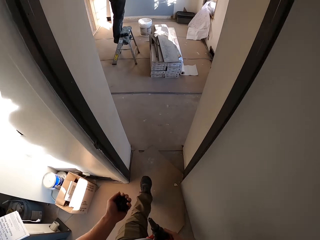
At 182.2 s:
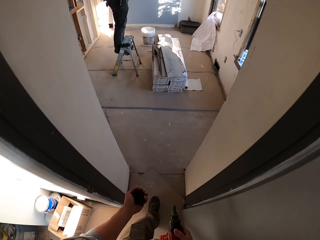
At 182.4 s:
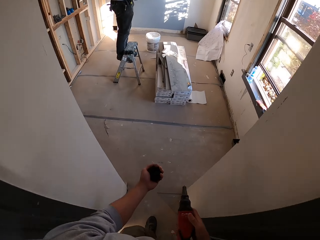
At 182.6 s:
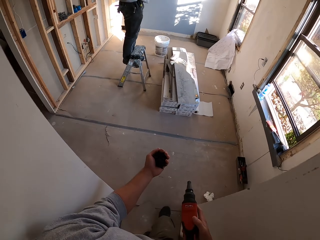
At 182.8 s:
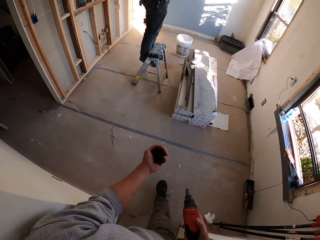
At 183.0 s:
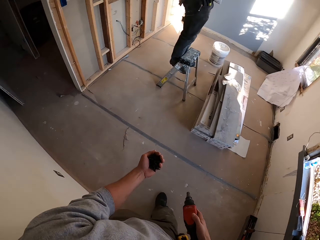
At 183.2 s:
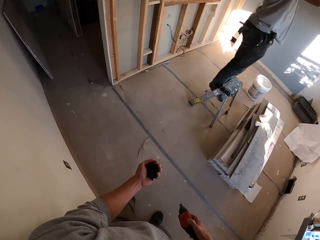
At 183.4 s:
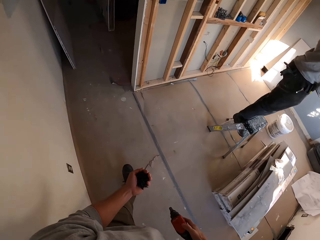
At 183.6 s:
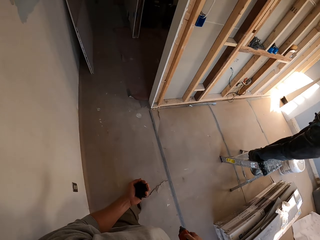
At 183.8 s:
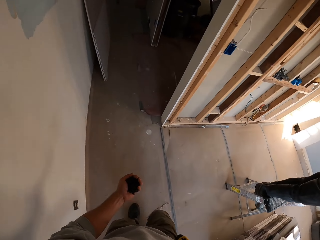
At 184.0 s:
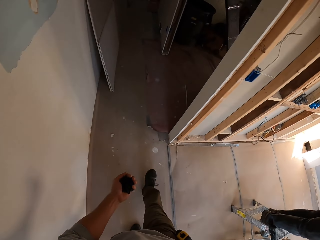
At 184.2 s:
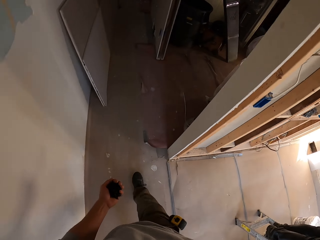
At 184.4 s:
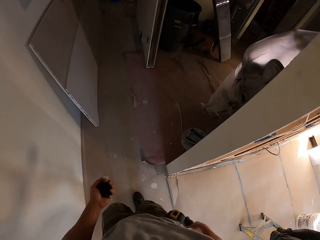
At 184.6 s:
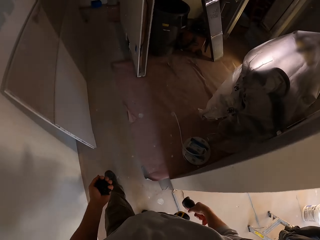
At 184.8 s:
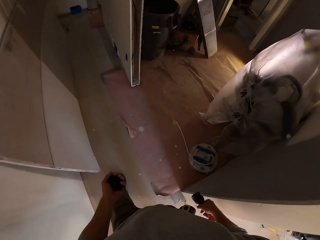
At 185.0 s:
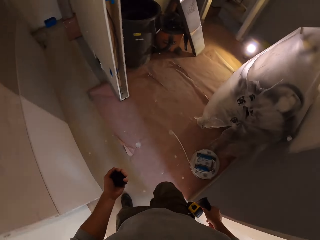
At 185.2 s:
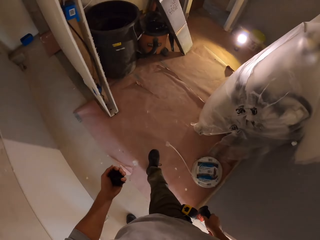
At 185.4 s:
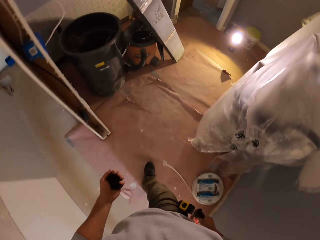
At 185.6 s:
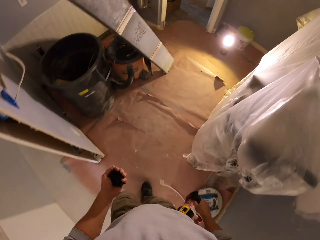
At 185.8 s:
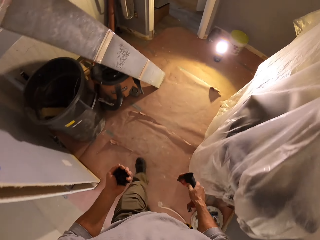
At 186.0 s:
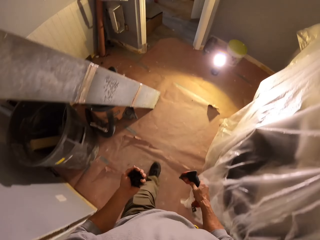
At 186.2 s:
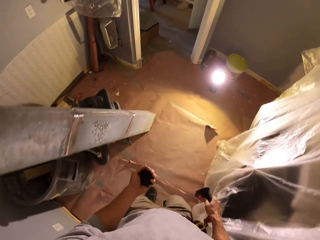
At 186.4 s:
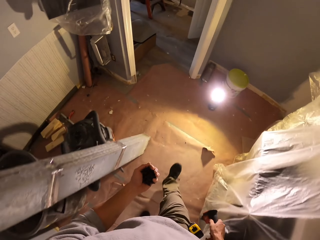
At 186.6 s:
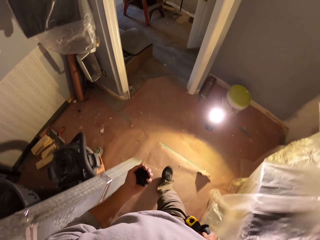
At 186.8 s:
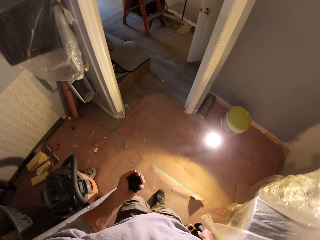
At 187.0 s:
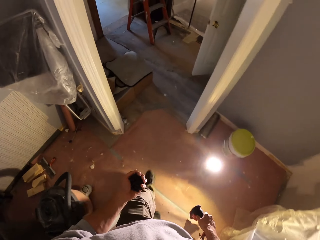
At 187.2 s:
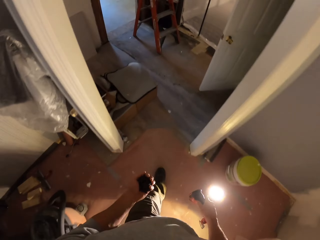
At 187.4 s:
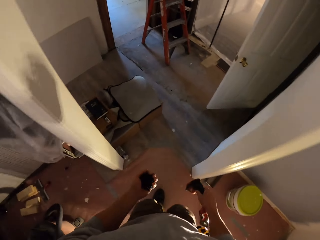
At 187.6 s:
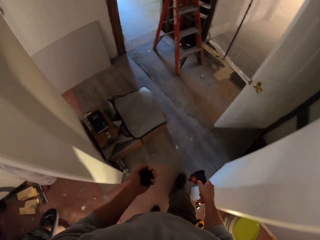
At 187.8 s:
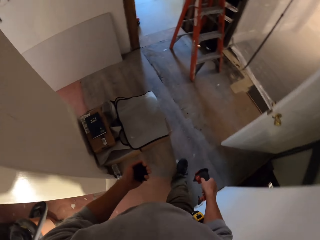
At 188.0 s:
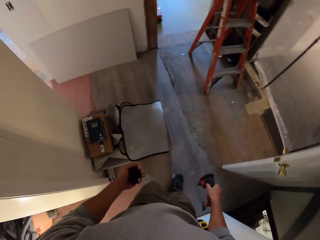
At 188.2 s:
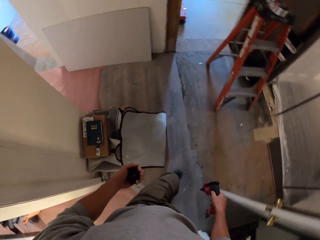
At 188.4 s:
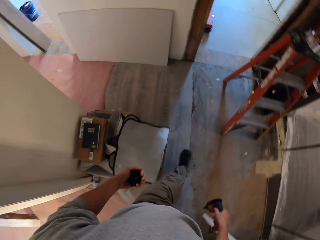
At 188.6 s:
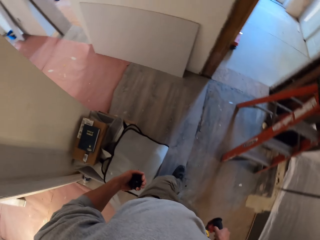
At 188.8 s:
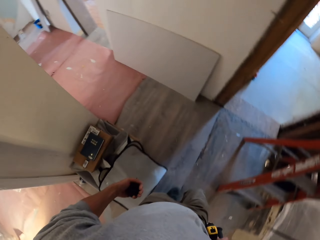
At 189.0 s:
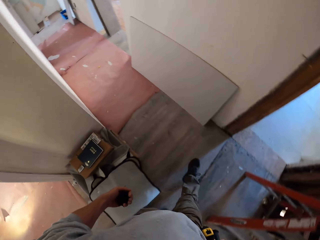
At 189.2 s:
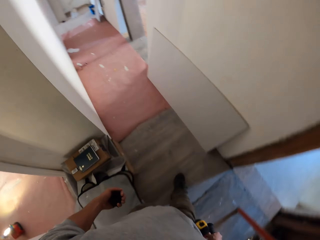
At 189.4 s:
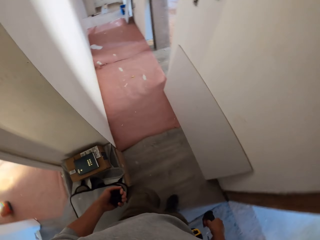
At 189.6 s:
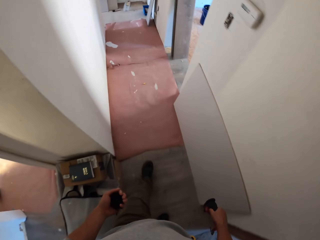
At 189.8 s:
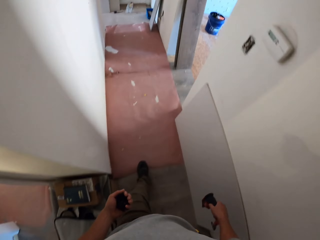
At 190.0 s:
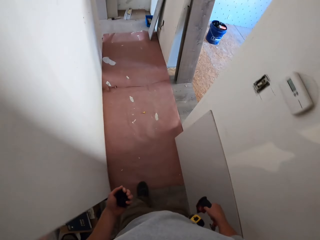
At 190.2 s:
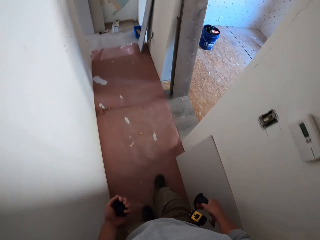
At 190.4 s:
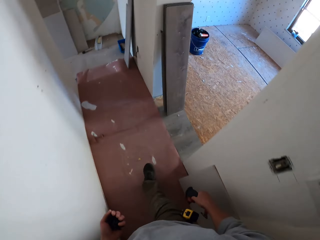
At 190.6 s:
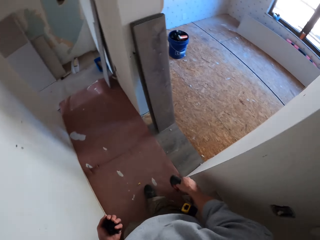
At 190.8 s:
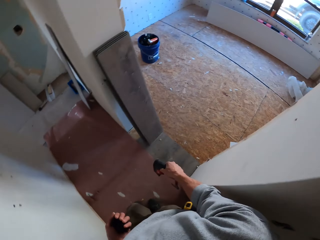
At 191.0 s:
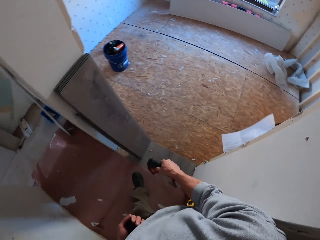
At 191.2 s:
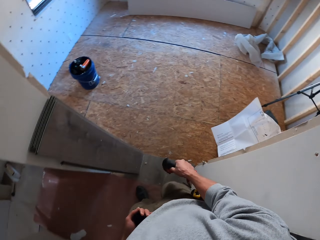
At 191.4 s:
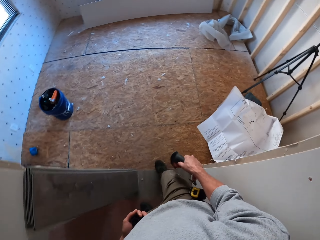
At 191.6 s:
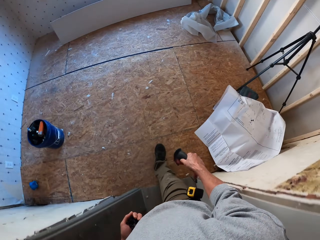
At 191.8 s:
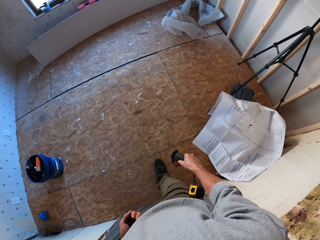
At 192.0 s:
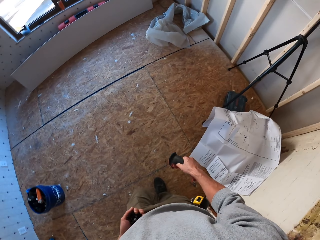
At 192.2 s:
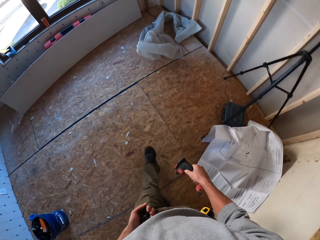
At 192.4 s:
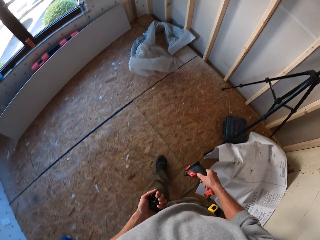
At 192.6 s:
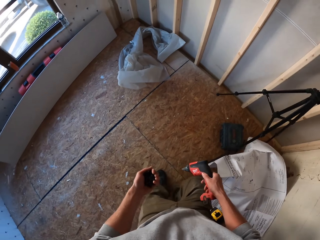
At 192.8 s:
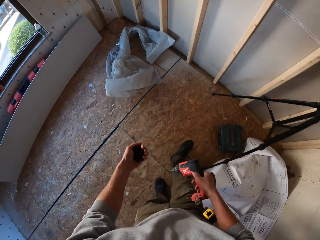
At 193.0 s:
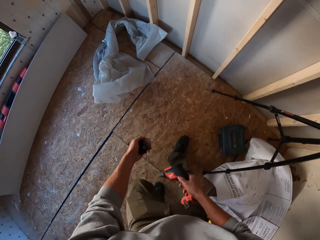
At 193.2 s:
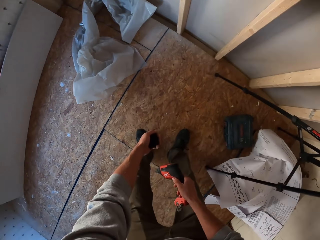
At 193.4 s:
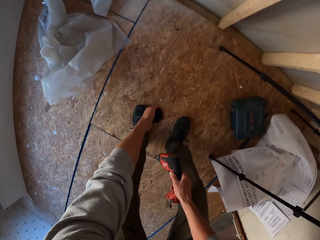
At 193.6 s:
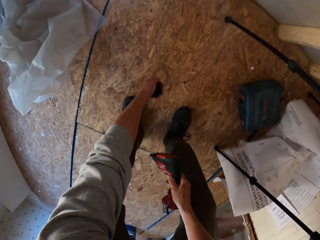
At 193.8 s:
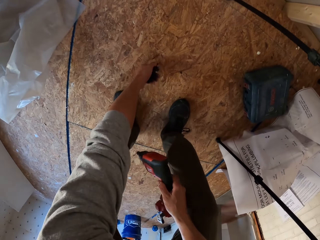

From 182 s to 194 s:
The camera wearer holds a drill. They walk around. They hold the drill. They walk around. They hold the drill. They walk around. They walk in a room.

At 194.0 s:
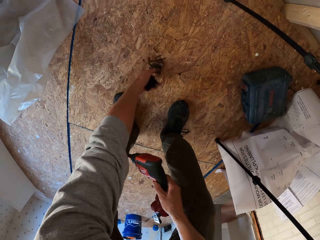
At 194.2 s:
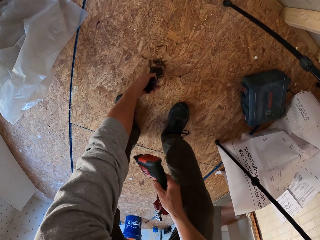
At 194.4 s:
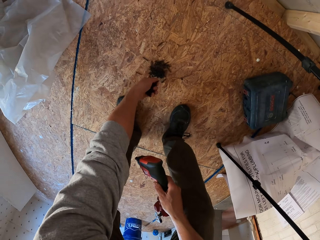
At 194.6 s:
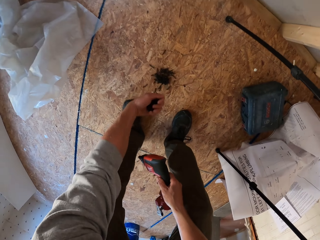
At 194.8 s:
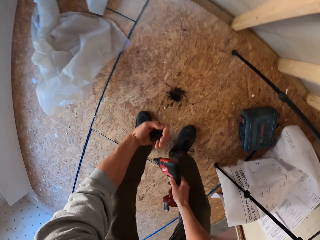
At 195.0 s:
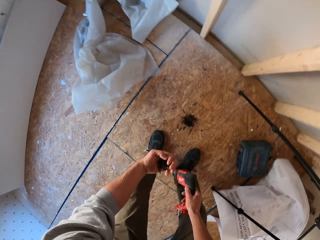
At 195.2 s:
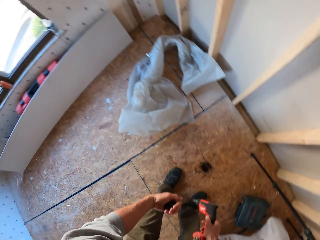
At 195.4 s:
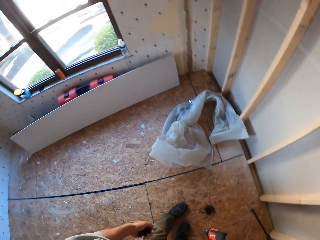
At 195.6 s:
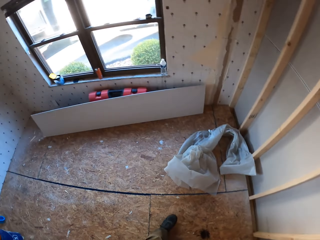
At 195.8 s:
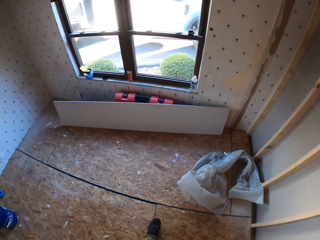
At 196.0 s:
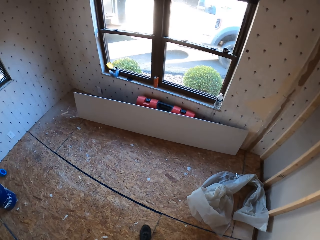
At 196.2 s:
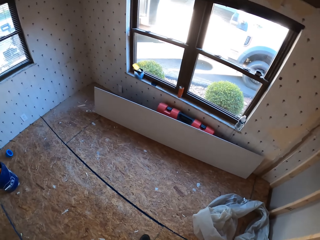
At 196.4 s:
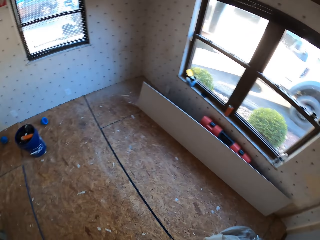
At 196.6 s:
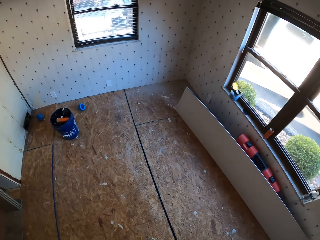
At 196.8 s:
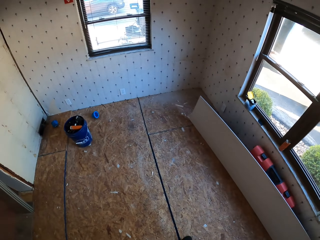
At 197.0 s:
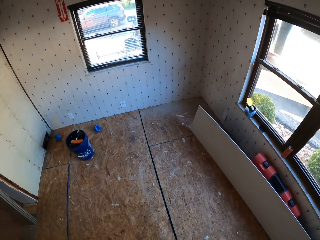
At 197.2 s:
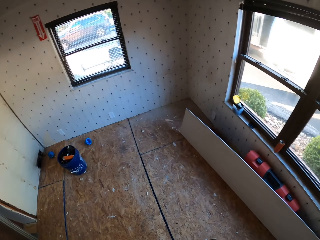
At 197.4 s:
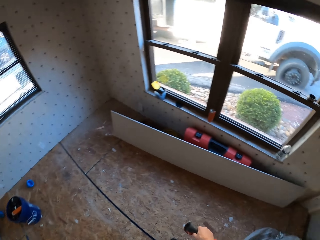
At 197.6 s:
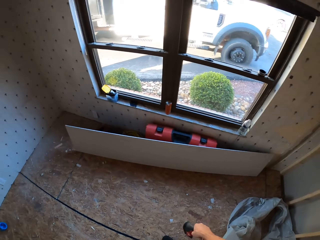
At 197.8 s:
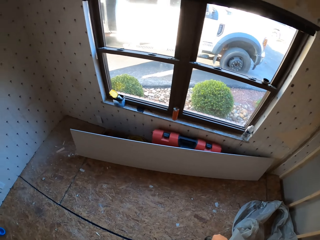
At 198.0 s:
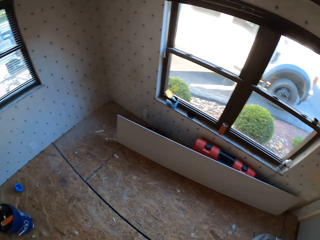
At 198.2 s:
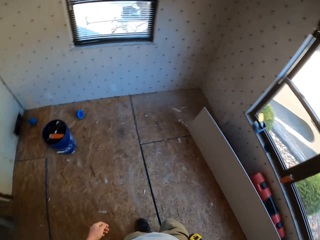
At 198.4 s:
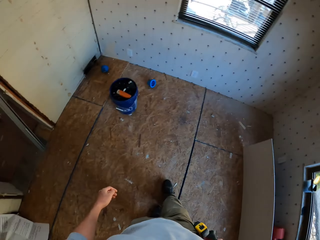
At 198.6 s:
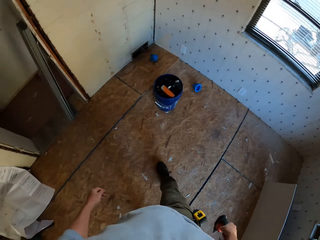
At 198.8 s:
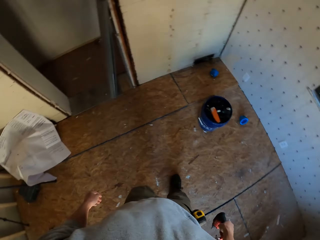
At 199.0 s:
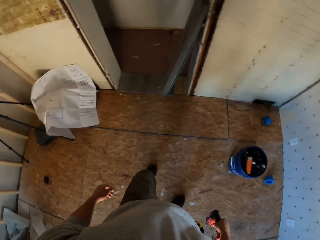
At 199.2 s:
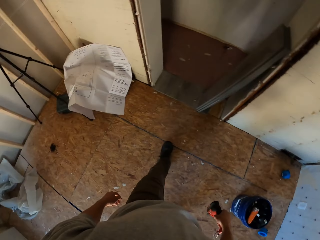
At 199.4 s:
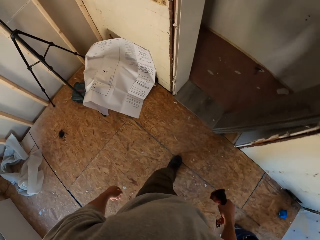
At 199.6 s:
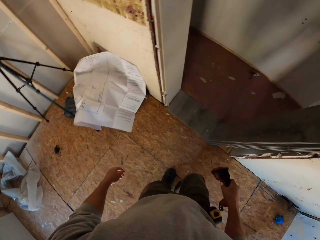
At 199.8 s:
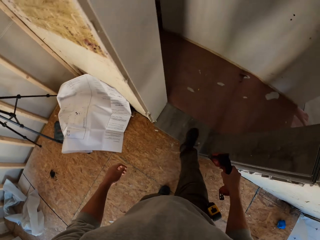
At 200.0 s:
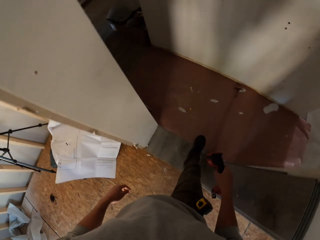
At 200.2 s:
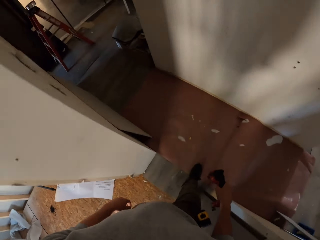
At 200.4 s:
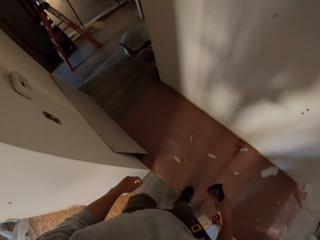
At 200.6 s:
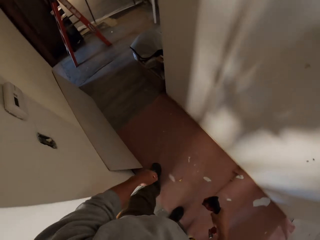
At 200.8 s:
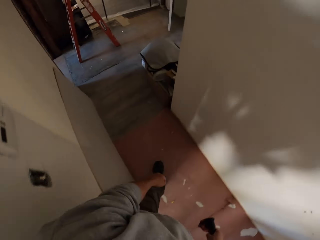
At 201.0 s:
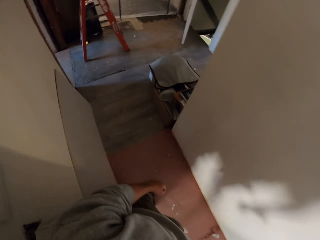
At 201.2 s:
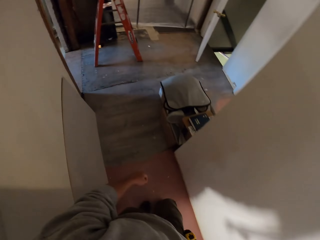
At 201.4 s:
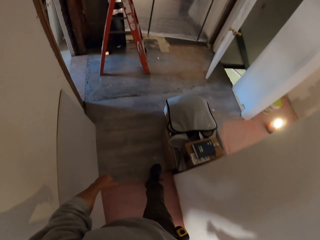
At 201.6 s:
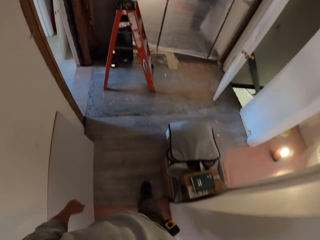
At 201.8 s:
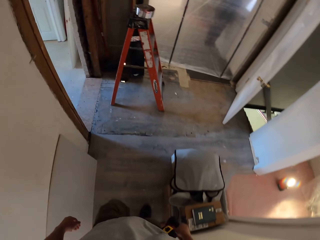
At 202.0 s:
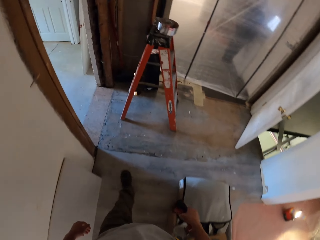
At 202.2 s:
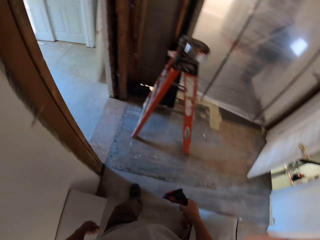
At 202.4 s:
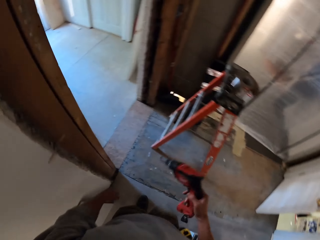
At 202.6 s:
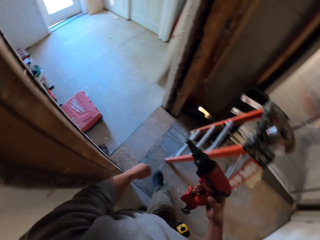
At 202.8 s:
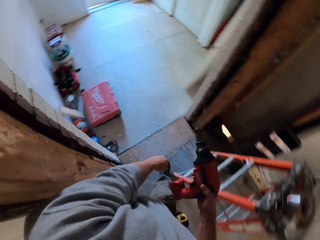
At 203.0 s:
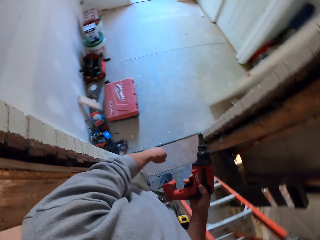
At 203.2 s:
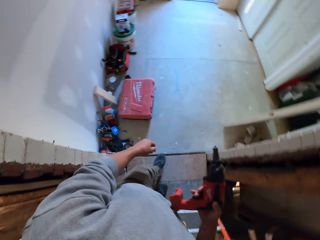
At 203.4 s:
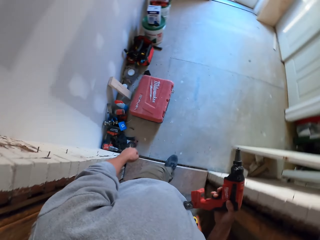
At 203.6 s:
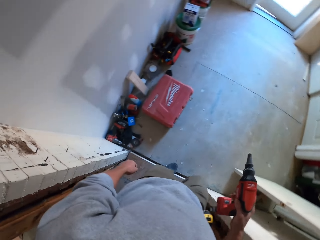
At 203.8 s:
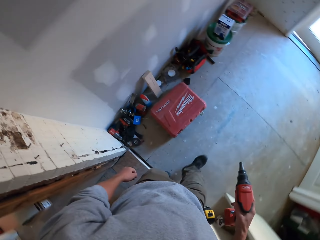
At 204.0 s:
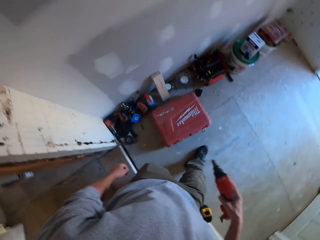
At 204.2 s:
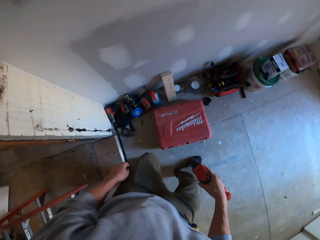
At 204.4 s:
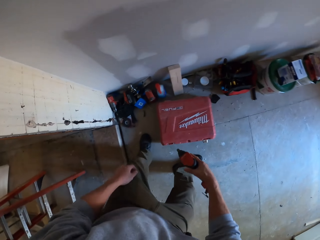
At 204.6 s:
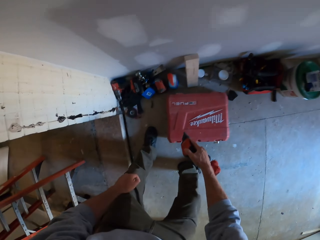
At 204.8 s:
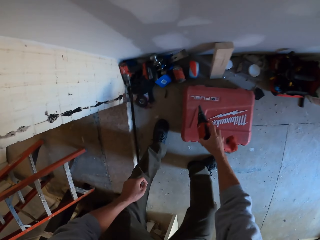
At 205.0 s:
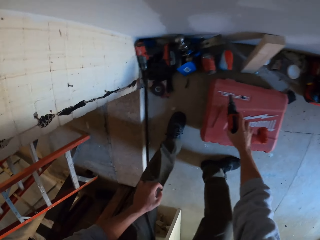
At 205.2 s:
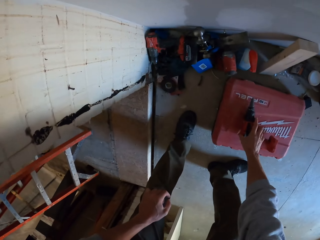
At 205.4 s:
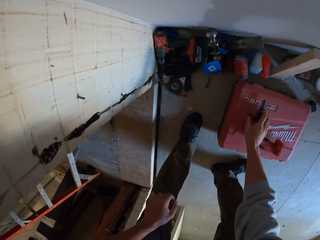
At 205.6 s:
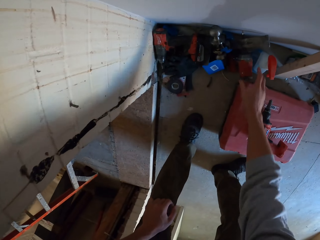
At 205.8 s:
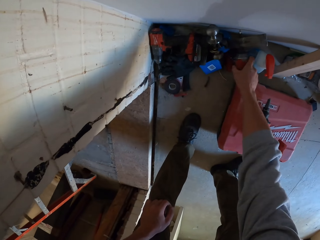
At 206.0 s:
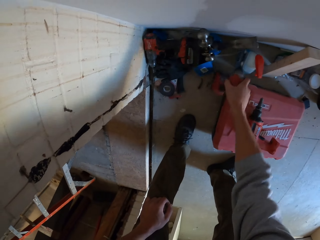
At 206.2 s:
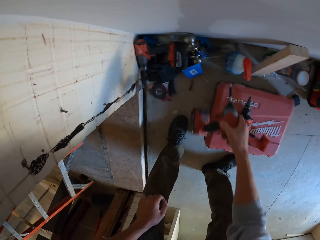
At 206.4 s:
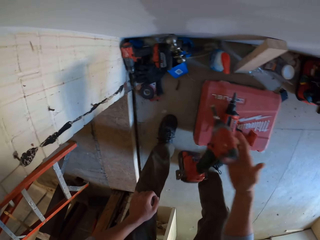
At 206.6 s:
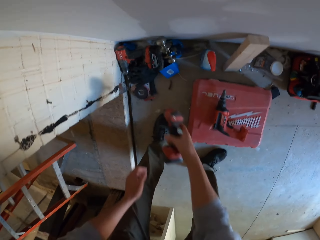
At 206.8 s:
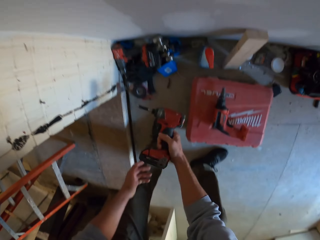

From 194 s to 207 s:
The camera wearer bends down. They put the nails on the floor. They hold a drill. They turn around. They look around the room. They hold the drill. They walk around the apartment. They walk around. They hold the drill. They walk around. They bend down. They put the drill on a tool box. They pick up the drill.
